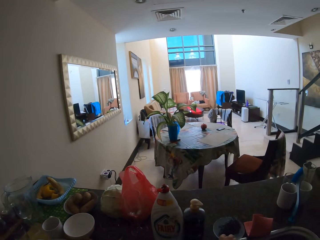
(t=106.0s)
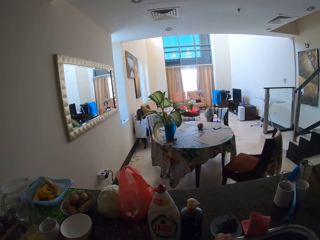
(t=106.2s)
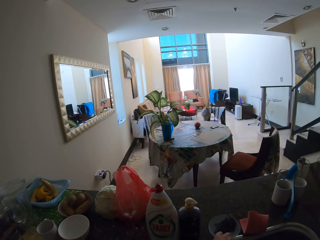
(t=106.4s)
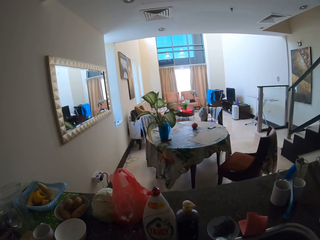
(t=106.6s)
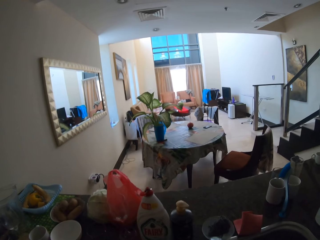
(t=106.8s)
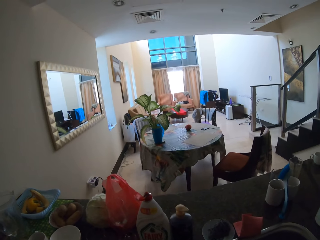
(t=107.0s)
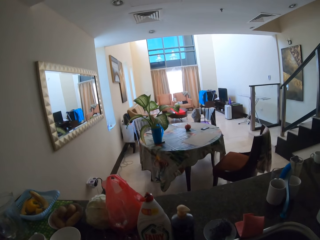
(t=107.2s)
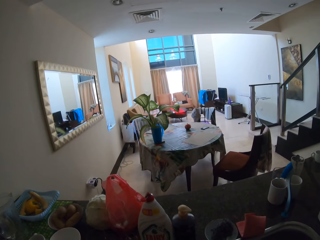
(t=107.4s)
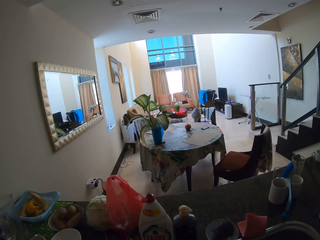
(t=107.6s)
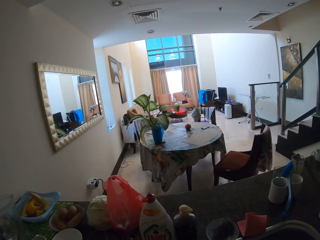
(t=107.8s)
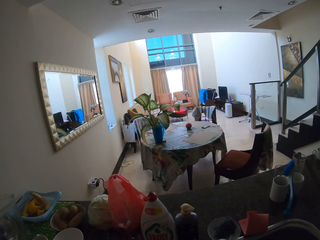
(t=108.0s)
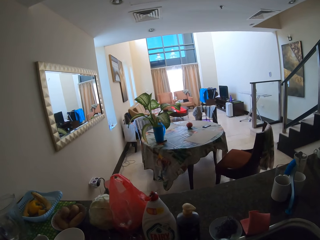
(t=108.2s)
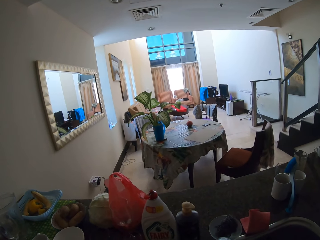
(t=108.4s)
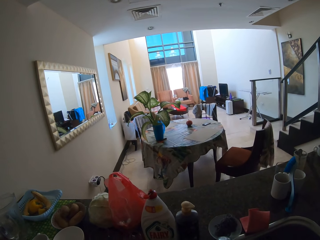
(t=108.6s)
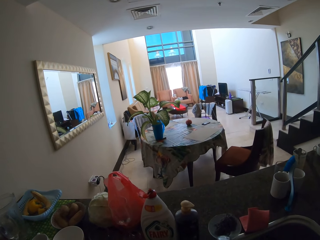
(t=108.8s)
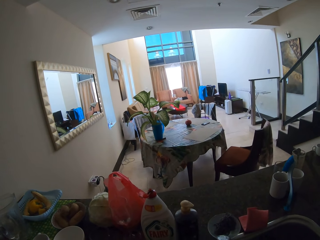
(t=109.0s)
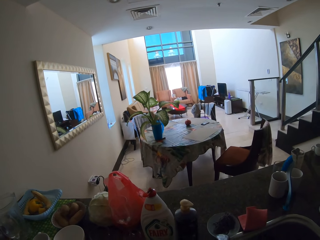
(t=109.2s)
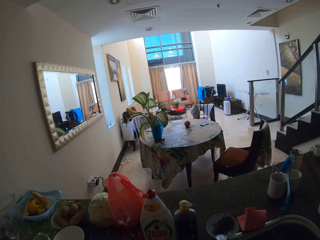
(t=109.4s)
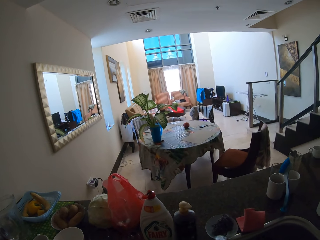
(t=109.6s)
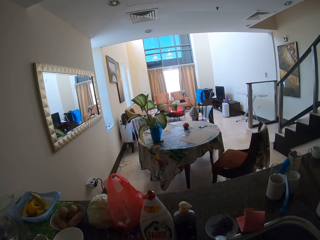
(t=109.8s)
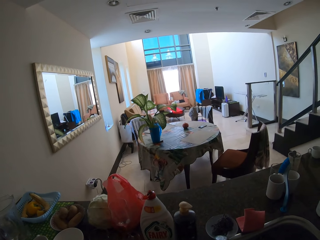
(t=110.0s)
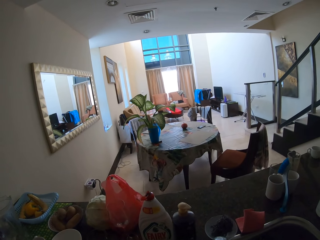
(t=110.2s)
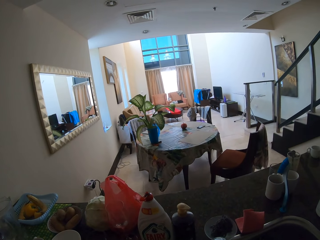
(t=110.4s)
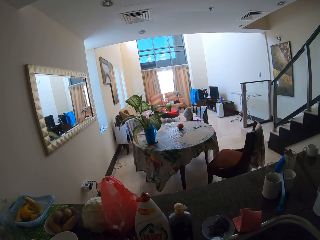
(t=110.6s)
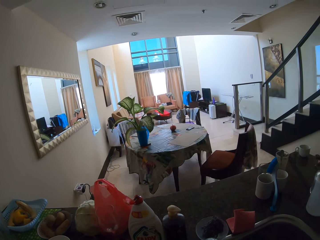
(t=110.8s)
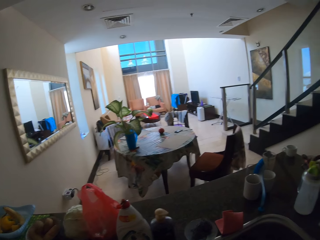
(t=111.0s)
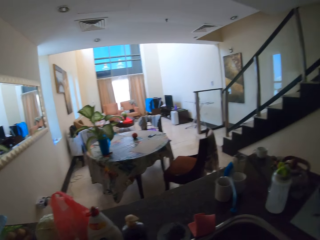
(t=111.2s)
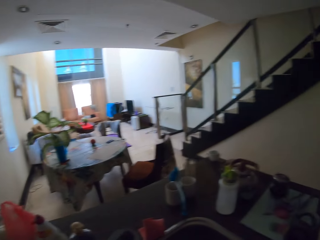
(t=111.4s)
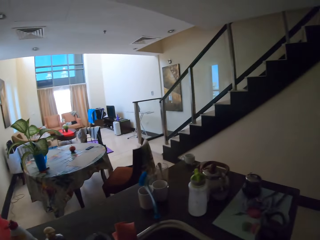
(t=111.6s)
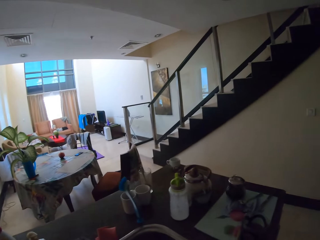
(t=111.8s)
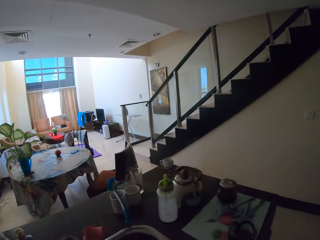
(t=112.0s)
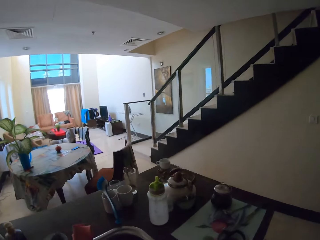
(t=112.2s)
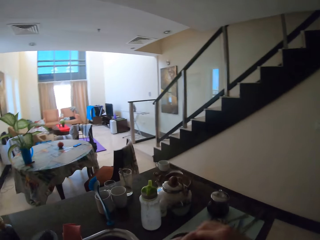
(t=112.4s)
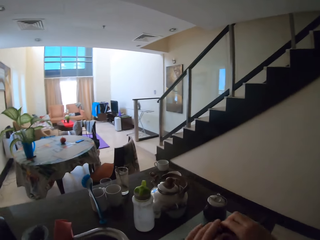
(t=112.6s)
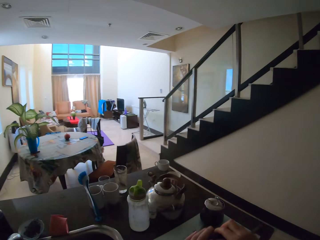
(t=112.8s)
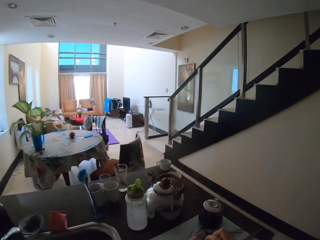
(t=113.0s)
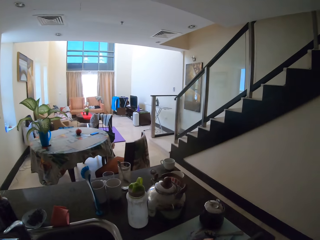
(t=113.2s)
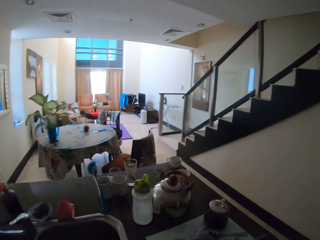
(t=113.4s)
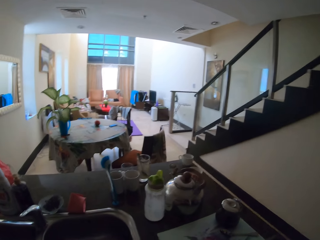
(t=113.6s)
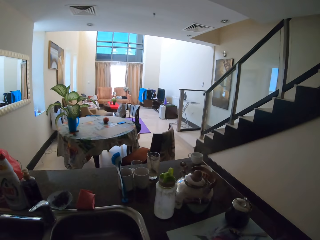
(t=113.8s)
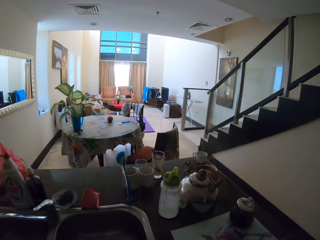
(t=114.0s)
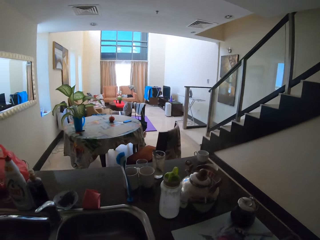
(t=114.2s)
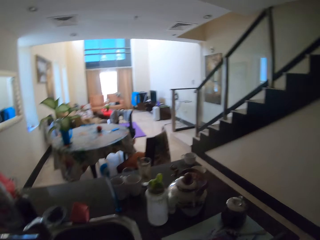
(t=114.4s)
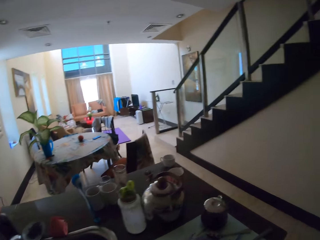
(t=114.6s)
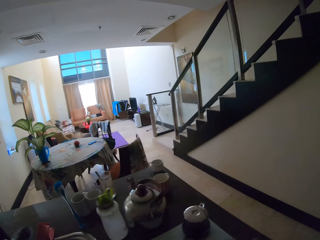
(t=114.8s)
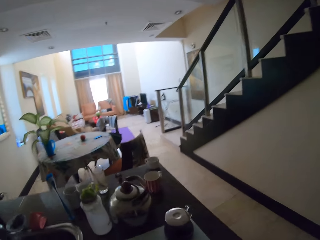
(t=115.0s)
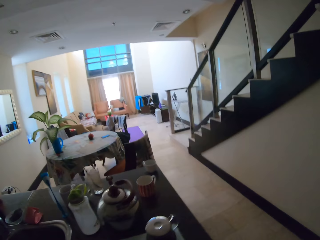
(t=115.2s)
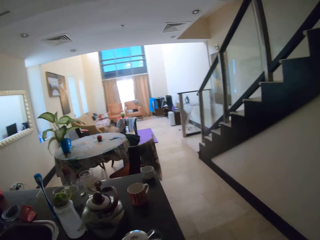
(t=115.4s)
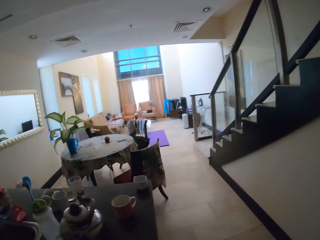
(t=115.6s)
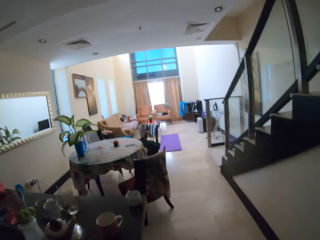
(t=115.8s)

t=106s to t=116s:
The camera wearer washes her hand. She closes the tap. She closes the mug.

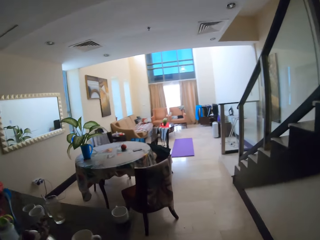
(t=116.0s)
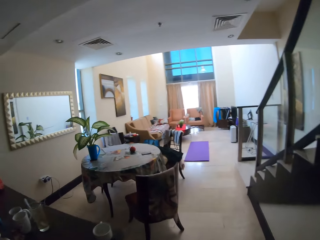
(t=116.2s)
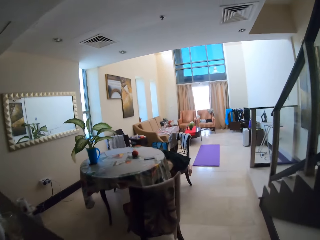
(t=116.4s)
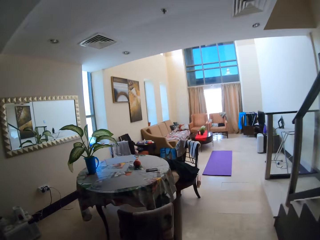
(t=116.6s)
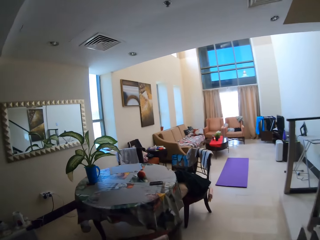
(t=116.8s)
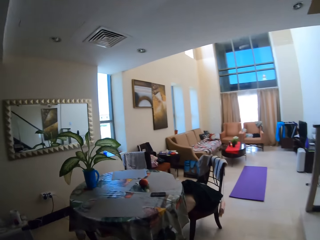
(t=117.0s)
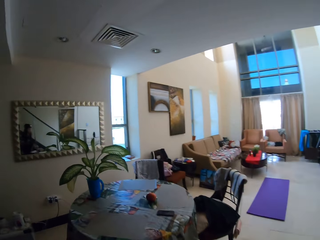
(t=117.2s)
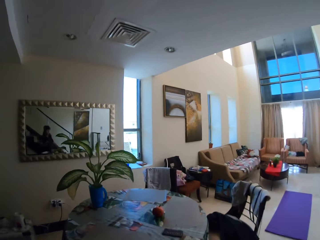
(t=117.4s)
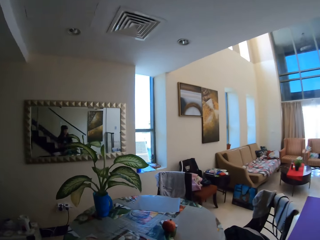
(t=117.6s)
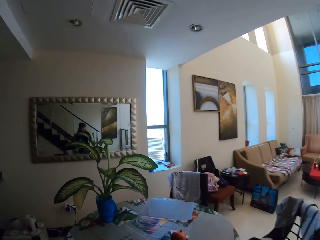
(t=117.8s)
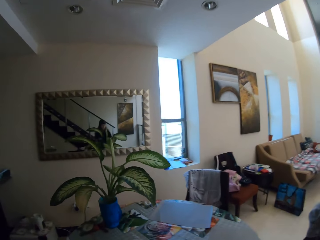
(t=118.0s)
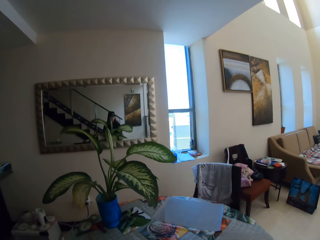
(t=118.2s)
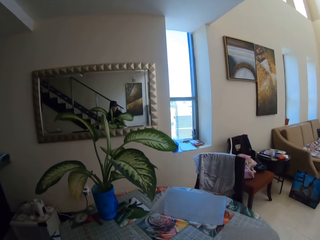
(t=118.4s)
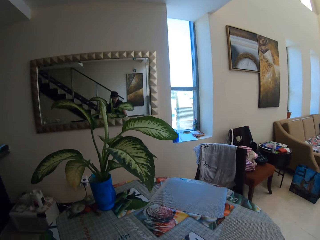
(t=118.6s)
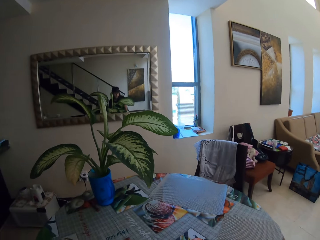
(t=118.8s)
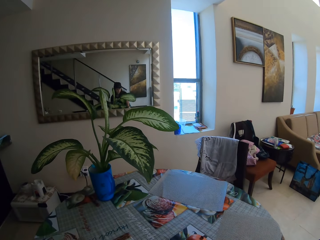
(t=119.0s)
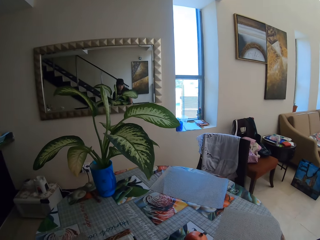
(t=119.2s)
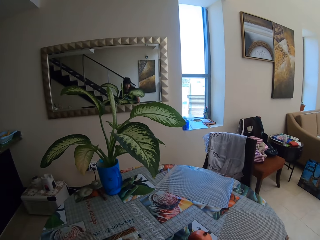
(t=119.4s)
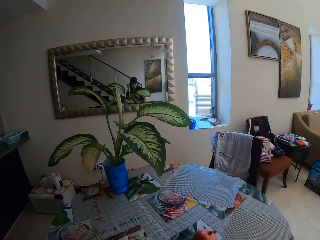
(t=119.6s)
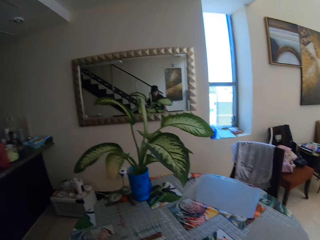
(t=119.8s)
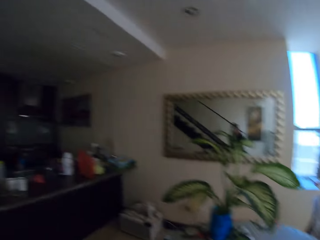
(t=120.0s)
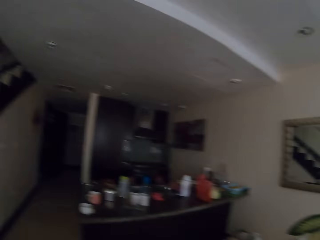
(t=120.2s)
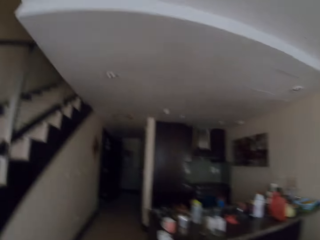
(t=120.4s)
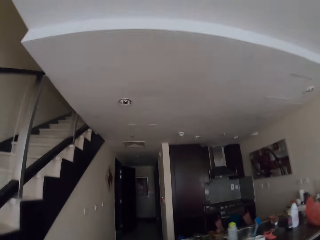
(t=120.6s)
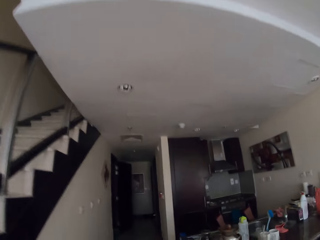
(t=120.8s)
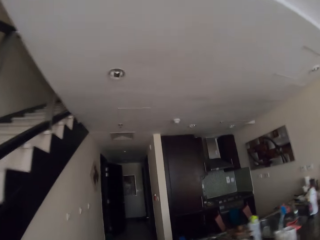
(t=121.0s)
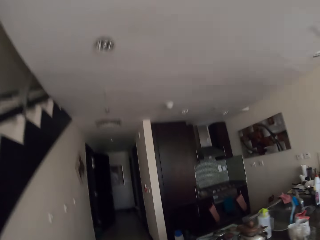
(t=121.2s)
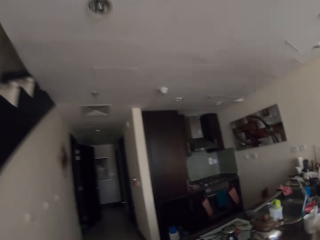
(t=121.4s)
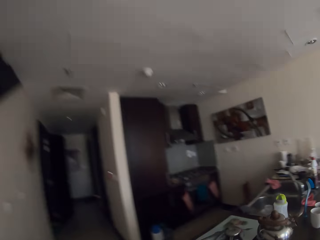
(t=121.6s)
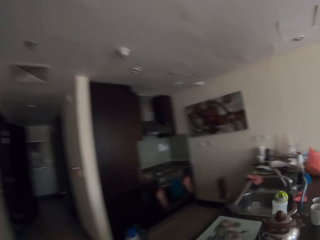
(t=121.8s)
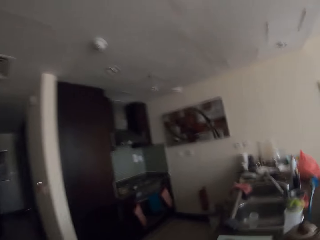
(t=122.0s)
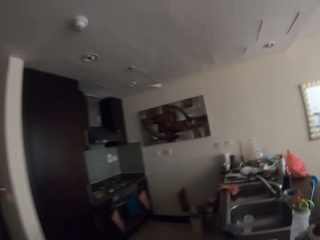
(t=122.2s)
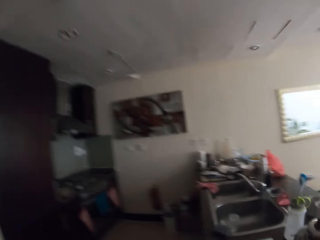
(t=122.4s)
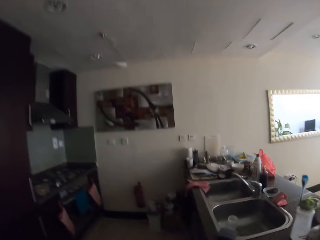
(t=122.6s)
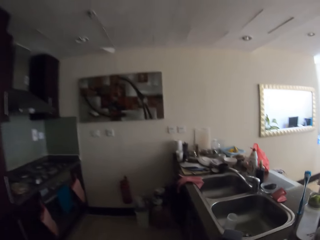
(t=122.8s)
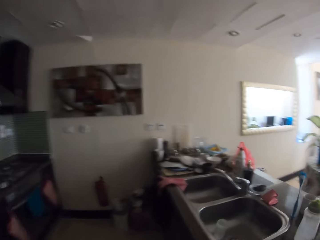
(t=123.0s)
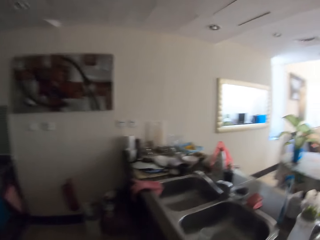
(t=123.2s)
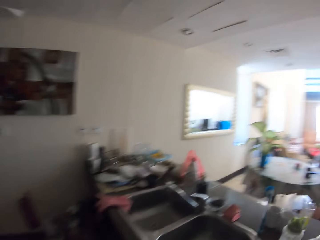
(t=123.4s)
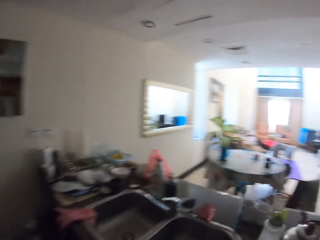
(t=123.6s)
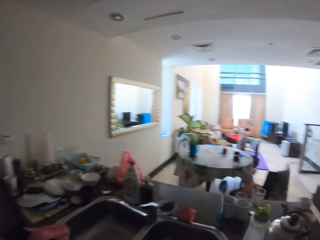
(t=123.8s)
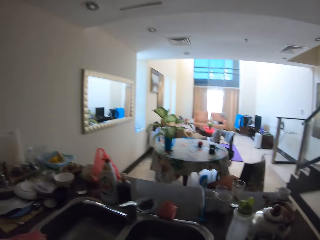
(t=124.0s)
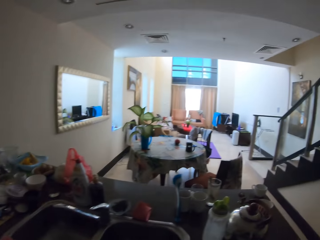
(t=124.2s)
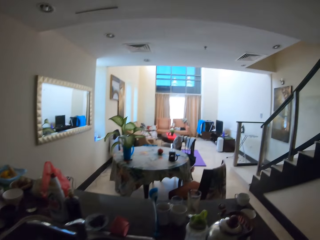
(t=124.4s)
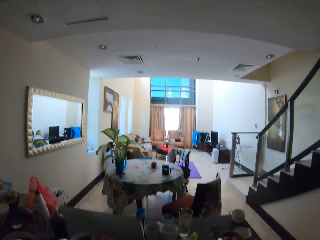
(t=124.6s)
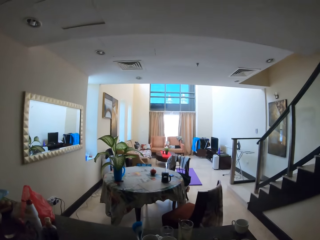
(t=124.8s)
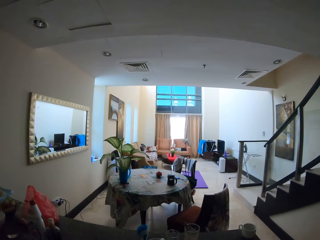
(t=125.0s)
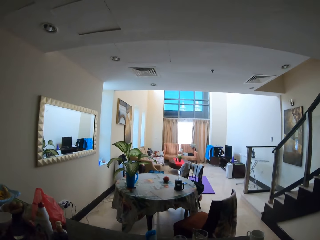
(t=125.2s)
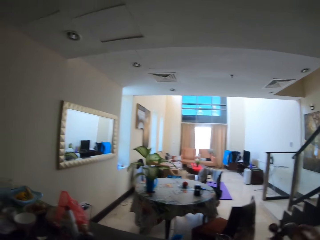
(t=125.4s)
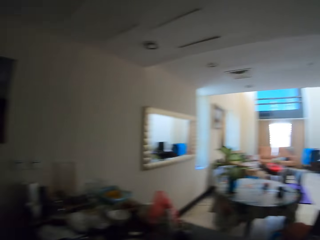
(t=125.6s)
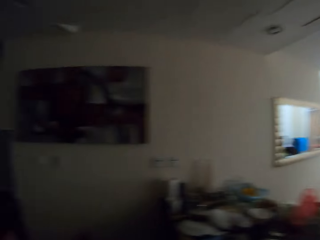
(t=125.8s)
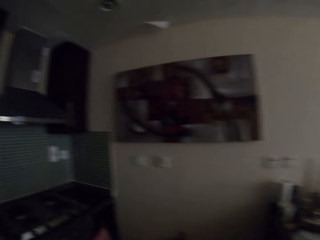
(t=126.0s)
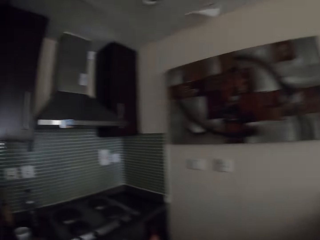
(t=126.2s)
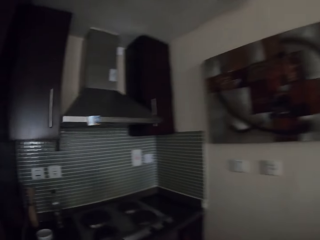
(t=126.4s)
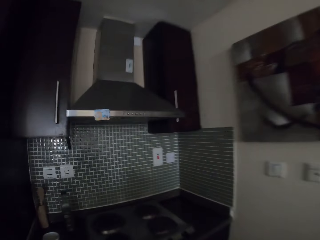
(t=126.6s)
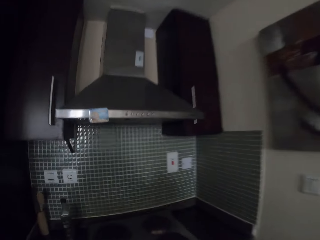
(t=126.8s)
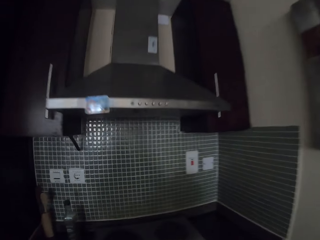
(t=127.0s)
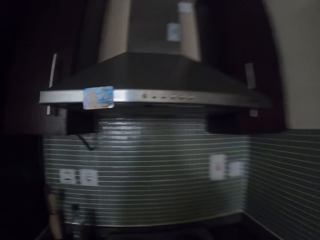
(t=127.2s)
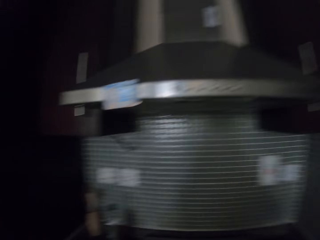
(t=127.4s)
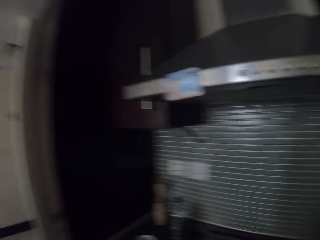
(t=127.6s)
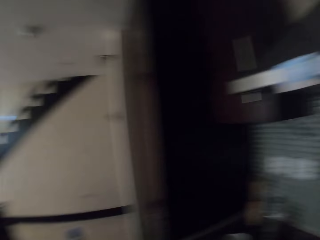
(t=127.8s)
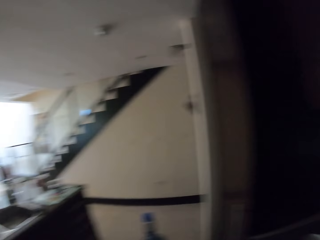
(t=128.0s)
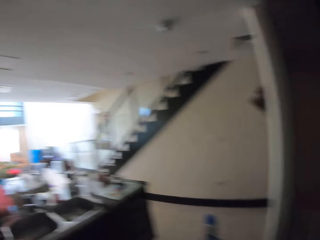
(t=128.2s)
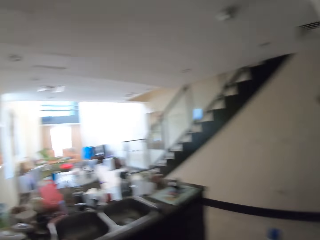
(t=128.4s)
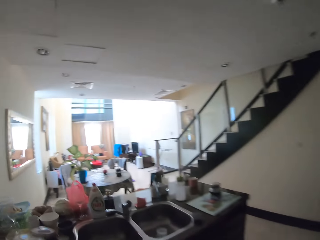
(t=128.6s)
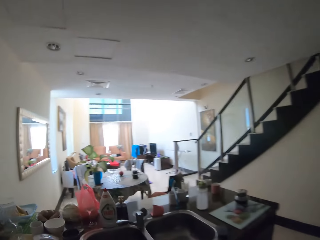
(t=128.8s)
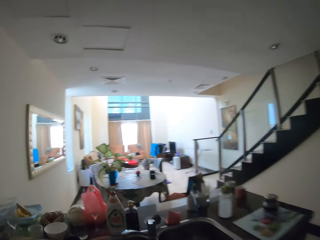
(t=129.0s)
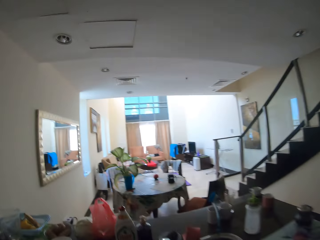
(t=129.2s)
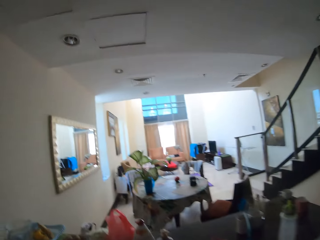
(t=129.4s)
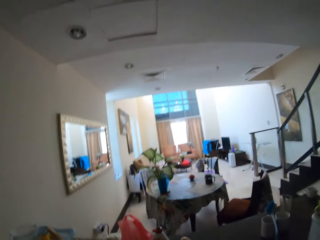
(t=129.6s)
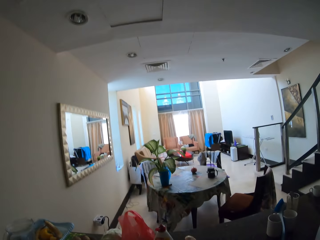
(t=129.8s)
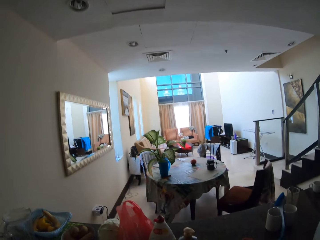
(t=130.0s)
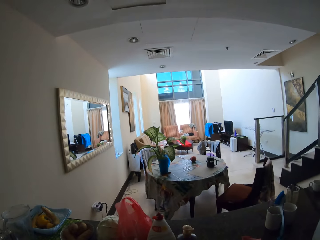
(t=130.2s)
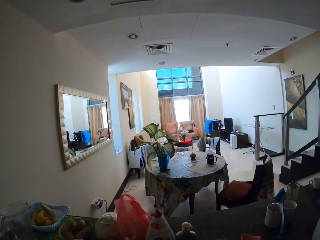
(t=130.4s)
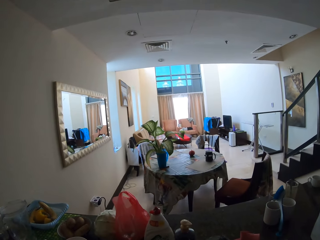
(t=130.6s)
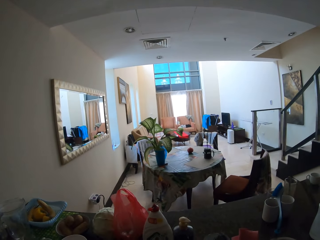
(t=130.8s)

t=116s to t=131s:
The camera wearer walks around the house. They put the mug on the table. They turn around. They walk a few steps. They take the cup. They put the cup in the sink. They turn around.
